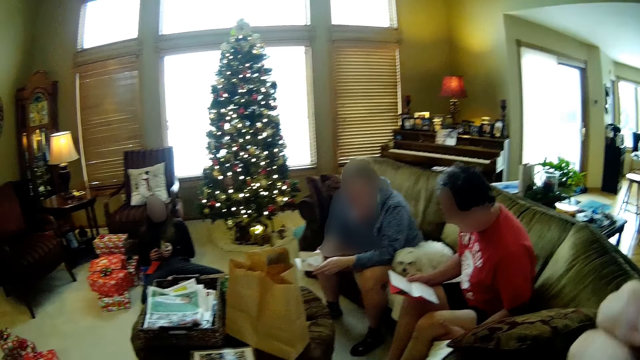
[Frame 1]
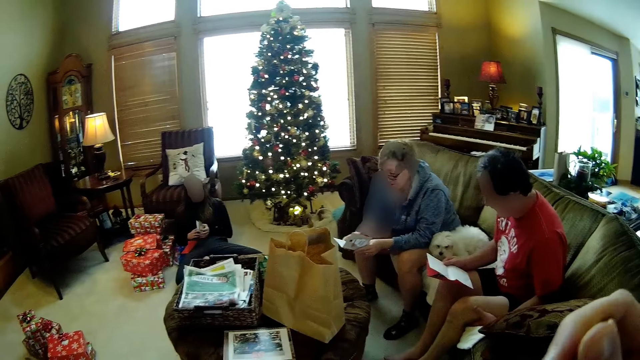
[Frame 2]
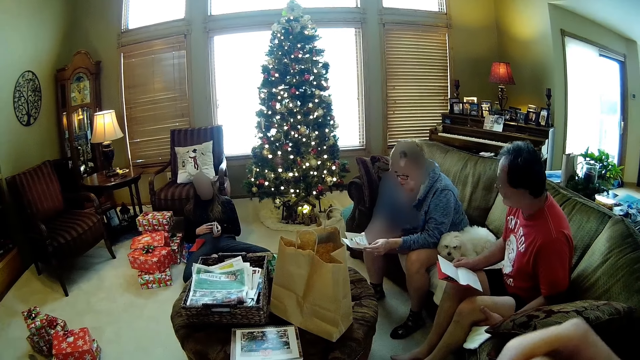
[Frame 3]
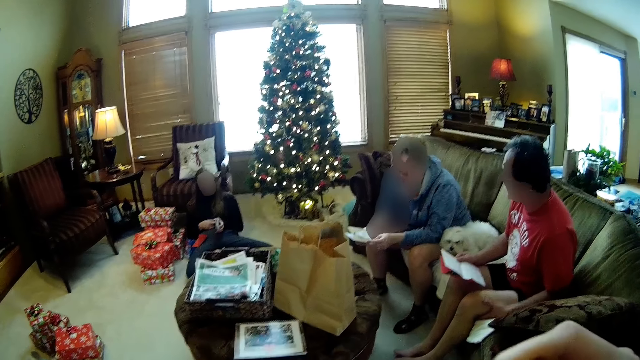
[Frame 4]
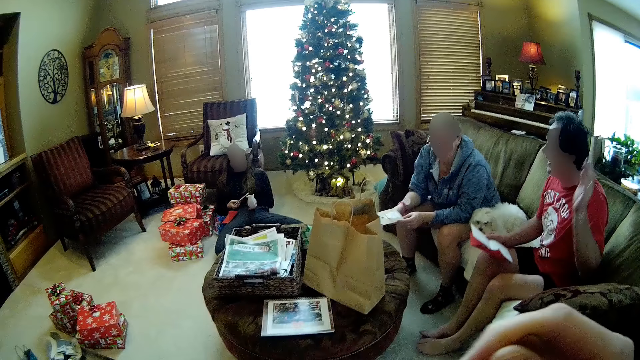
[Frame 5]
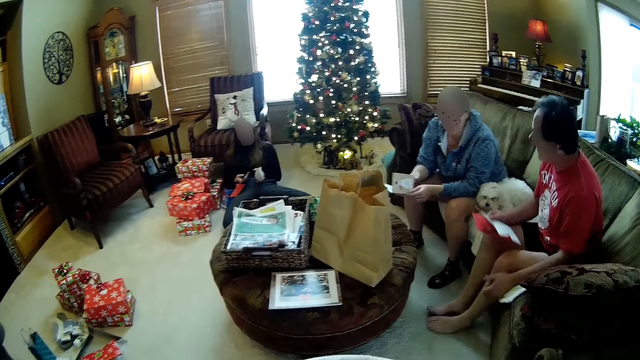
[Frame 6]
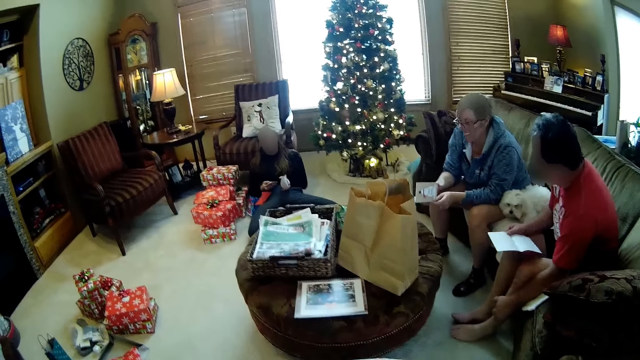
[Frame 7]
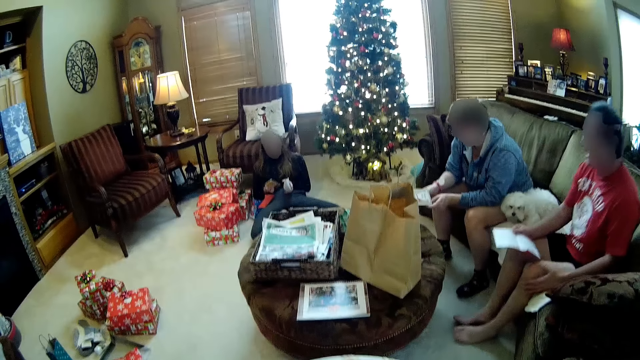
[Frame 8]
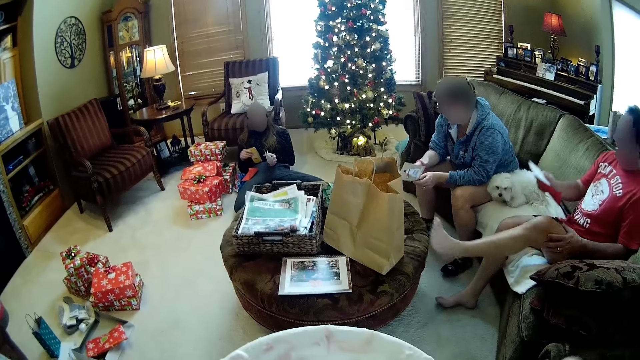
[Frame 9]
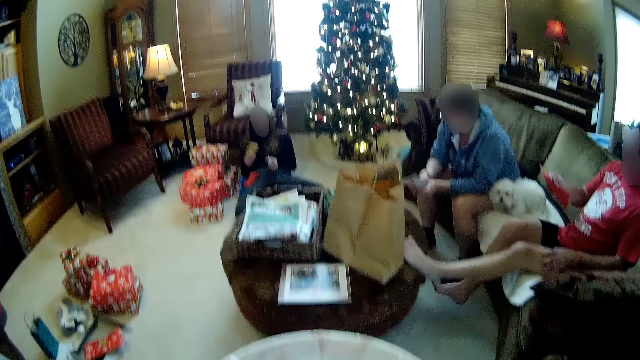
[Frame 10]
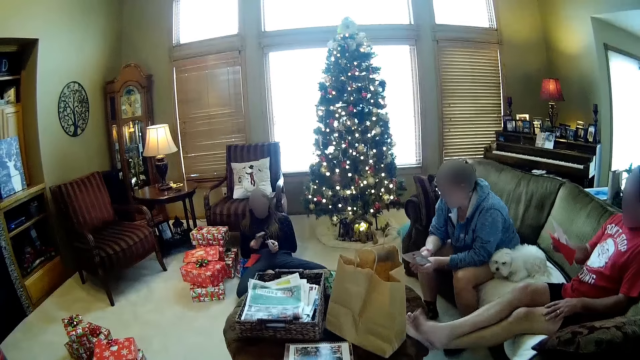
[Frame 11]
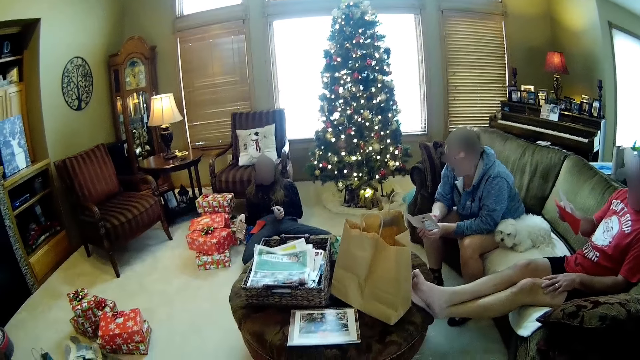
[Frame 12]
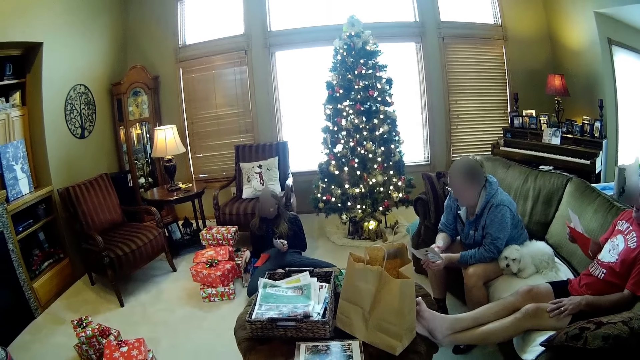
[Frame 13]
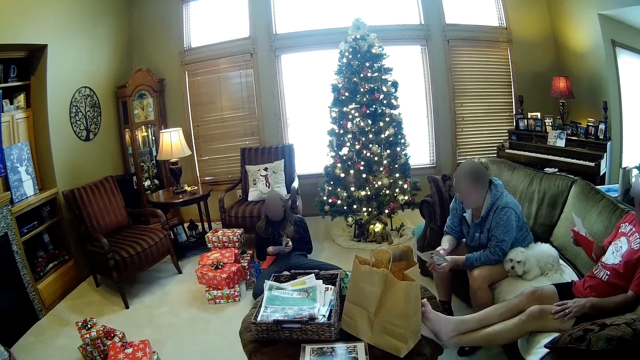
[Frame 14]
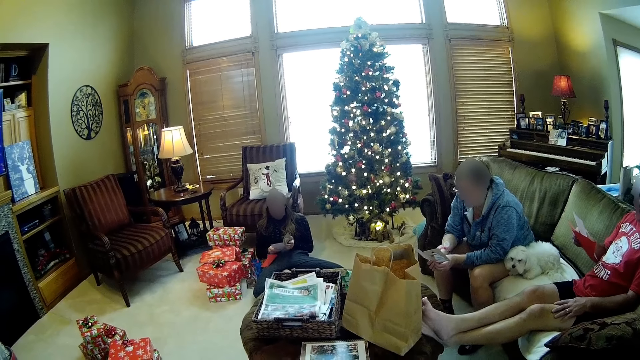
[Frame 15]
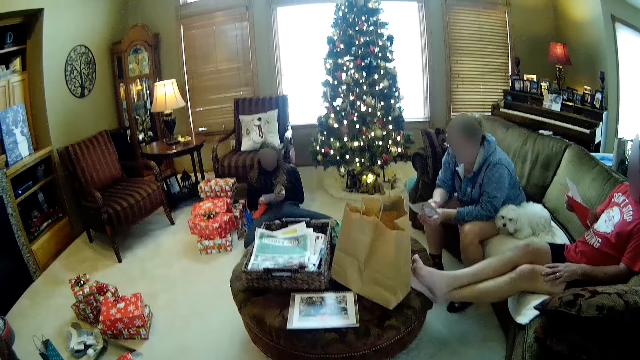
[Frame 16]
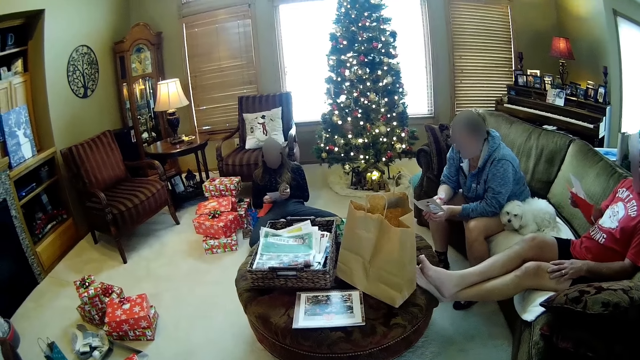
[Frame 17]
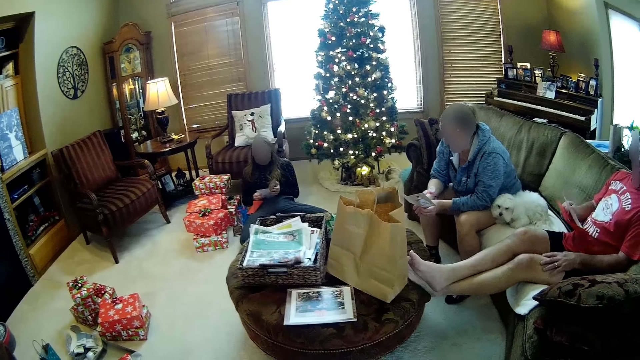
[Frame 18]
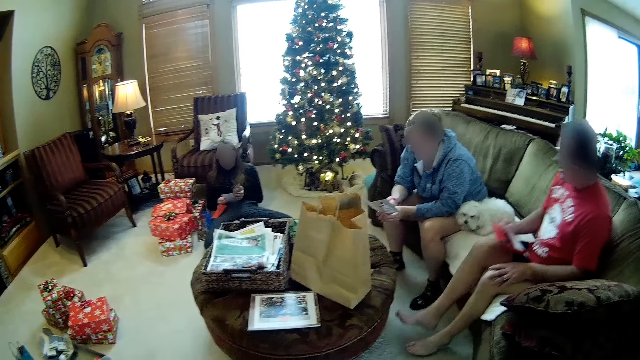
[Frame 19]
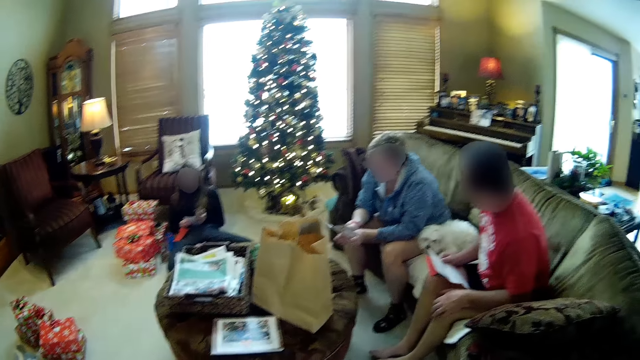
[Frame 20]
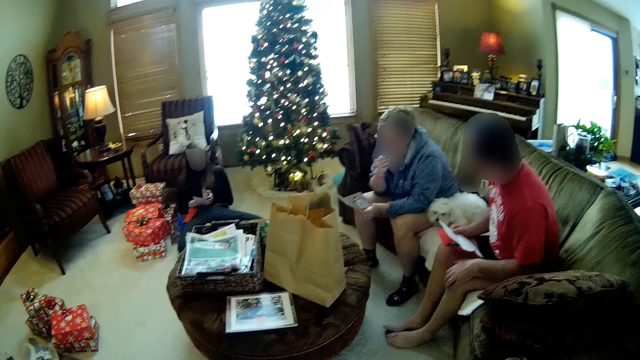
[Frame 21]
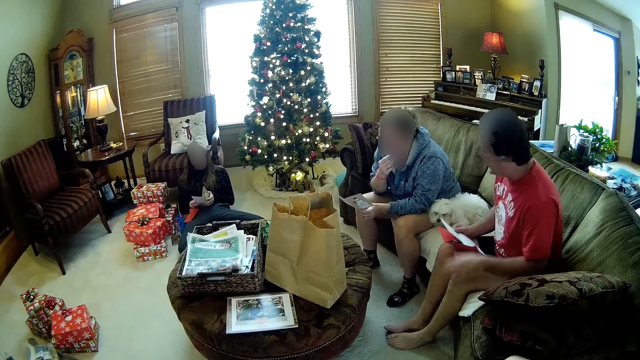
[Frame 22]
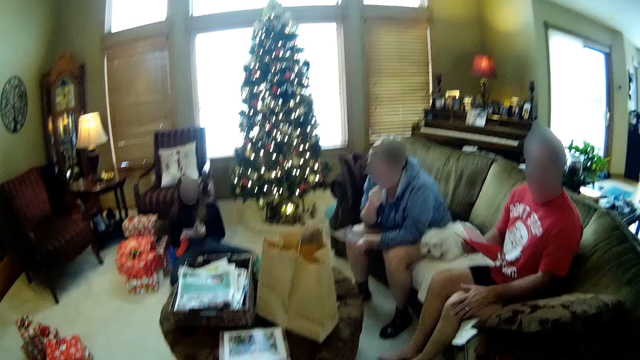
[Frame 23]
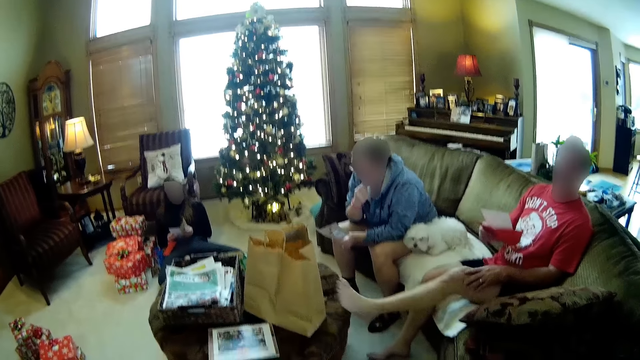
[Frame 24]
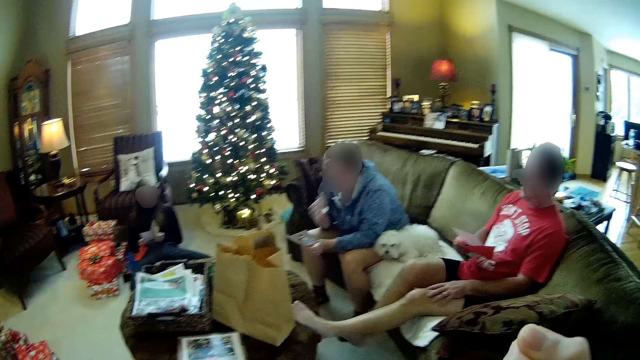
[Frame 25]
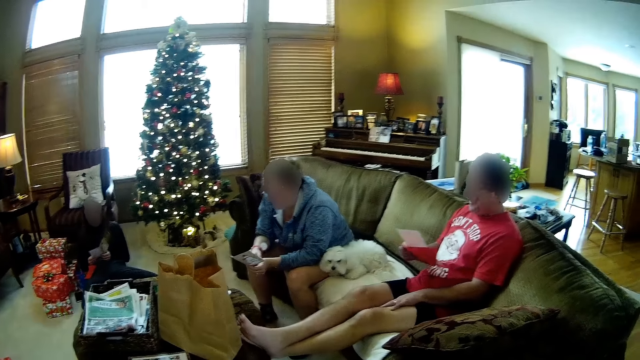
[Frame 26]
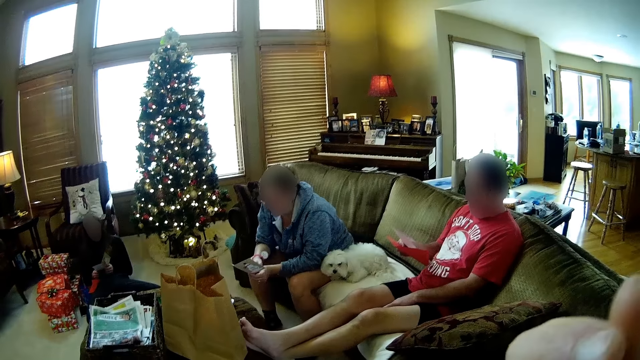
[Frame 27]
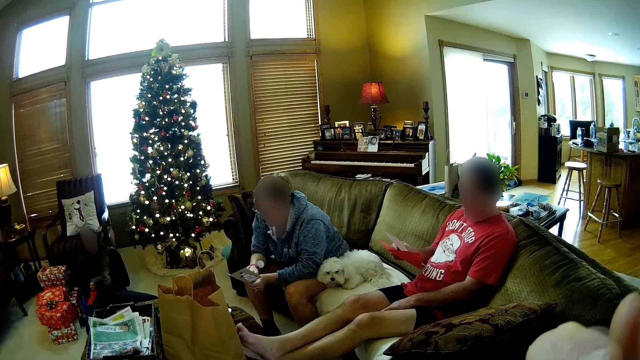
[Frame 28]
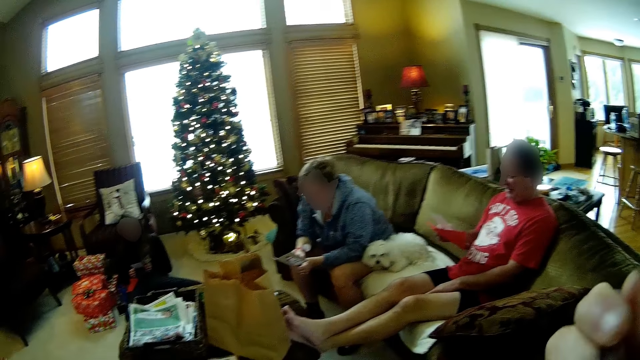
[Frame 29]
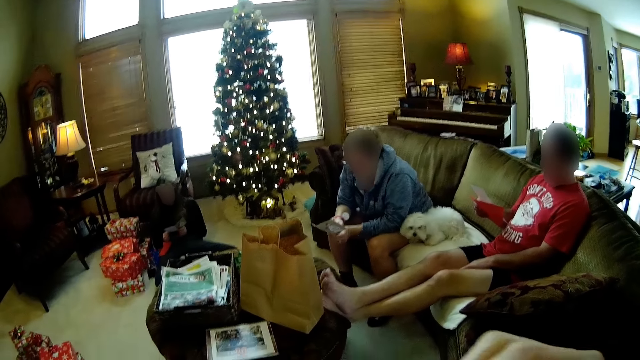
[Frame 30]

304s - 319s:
The girl holds the card in her left hand. She picks up a phone from her lap with her right hand. The camera wearer looks around the house. The man crosses his legs on the table. The camera wearer moves the plate and looks around the house. The girl drops the phone on the floor with her right hand and holds the card in her left hand with both hands. The man drops his legs from the table onto the floor. The woman holds the card with her left hand. The camera wearer moves a hand. The man hits his left thigh with his left hand and crosses his legs on the table. The woman holds the card with both hands.

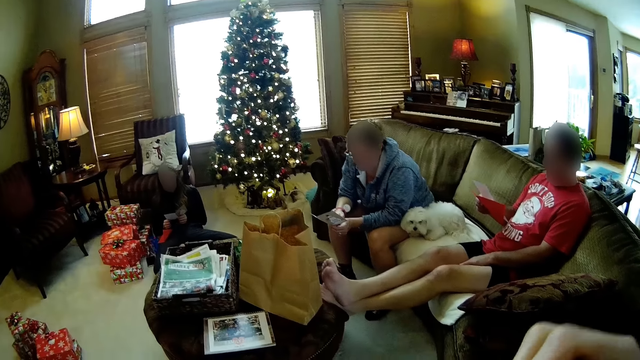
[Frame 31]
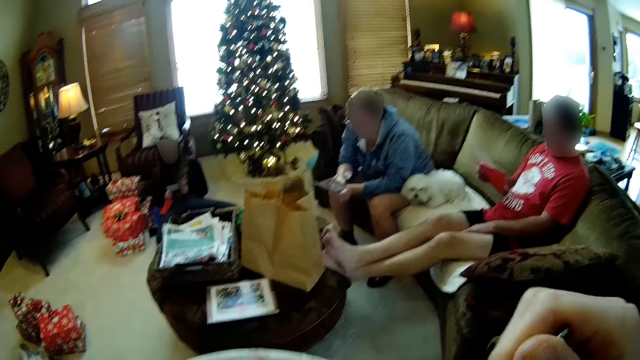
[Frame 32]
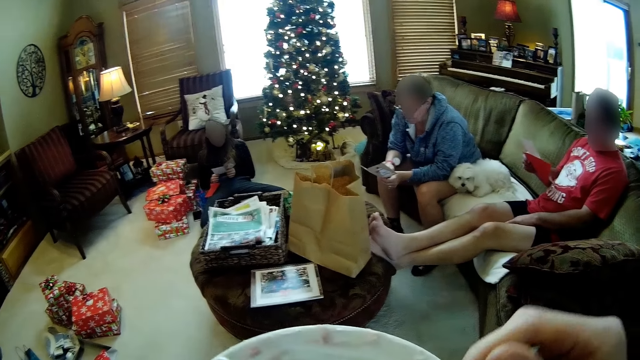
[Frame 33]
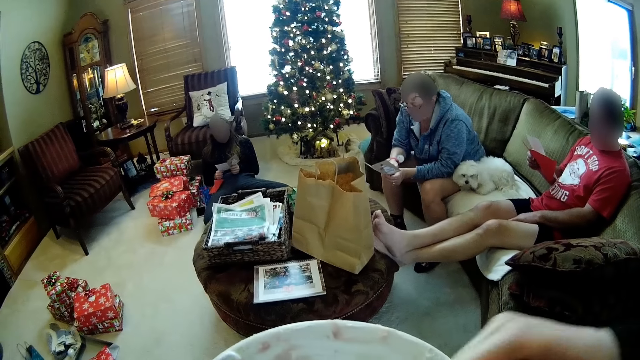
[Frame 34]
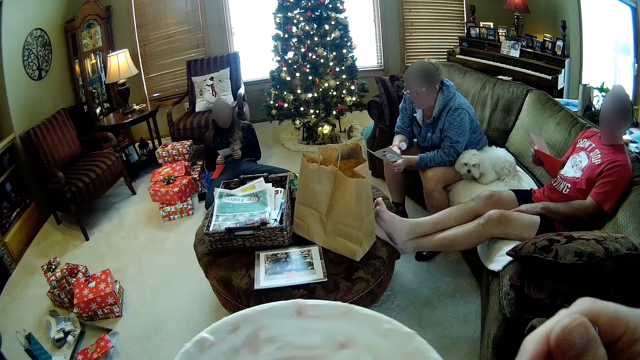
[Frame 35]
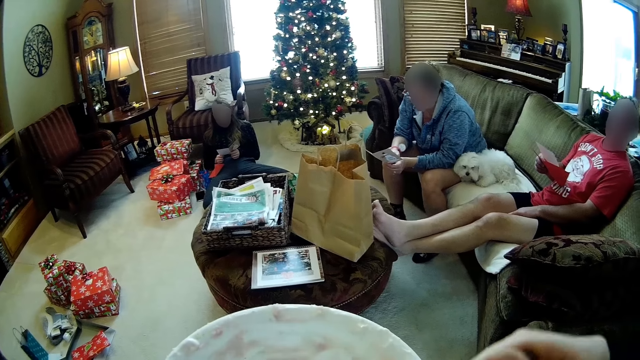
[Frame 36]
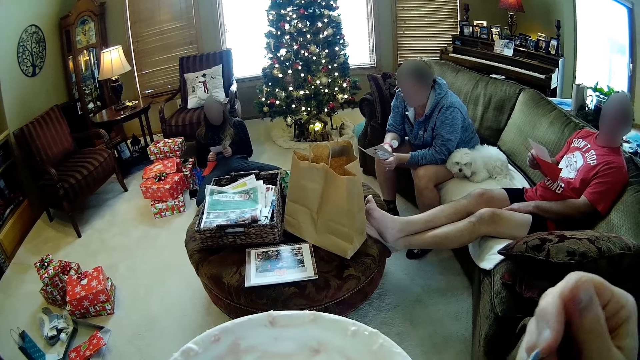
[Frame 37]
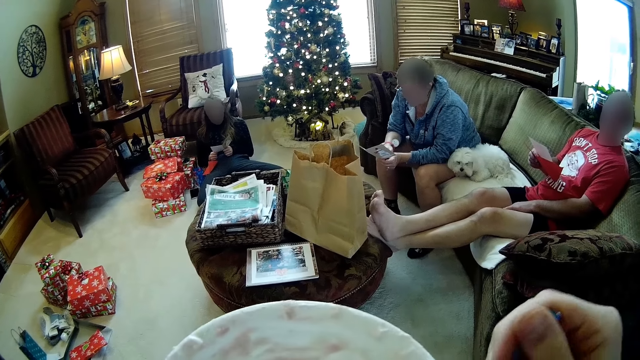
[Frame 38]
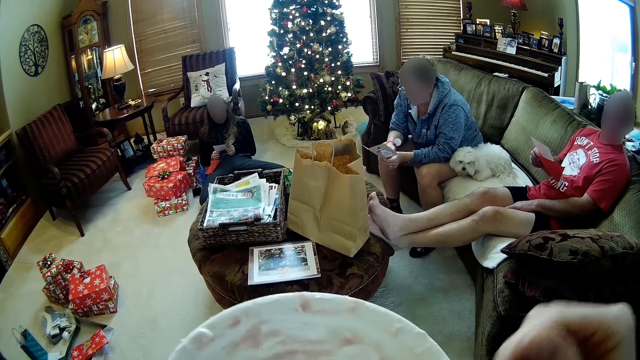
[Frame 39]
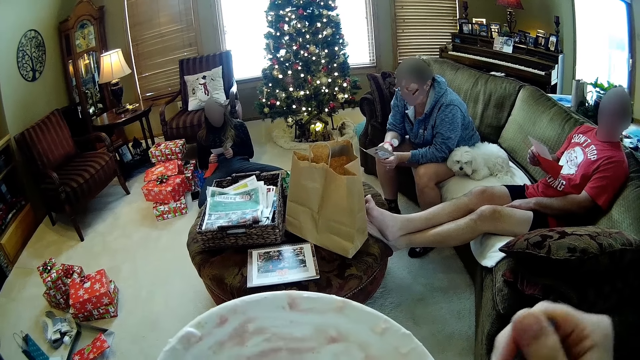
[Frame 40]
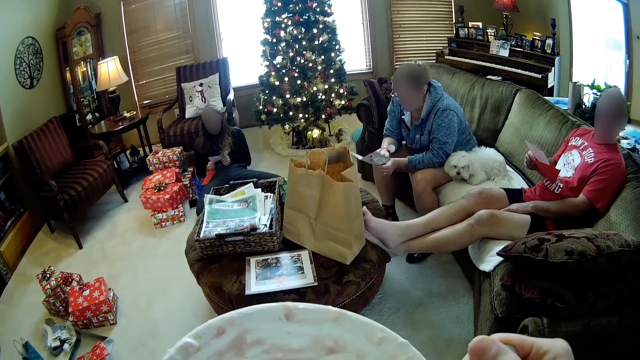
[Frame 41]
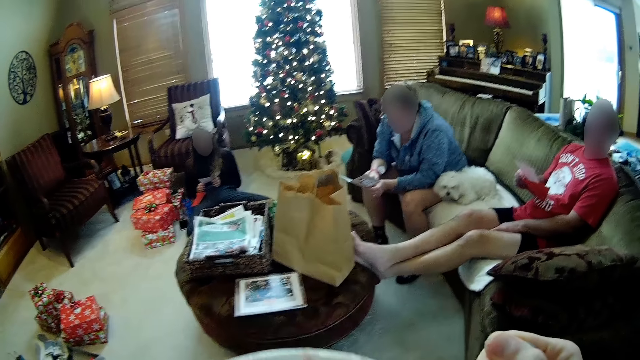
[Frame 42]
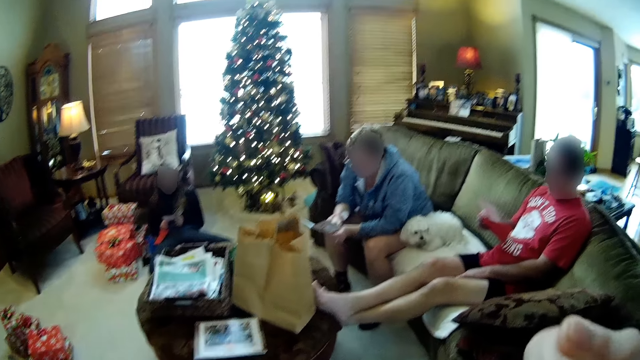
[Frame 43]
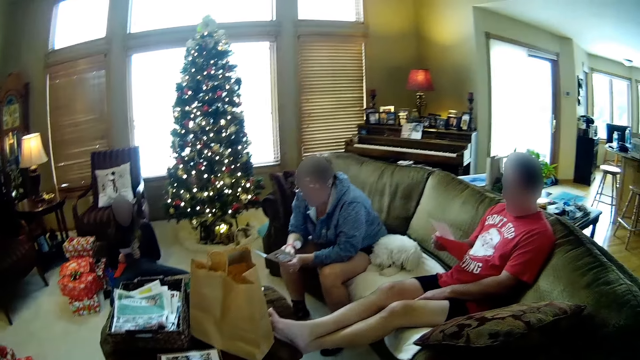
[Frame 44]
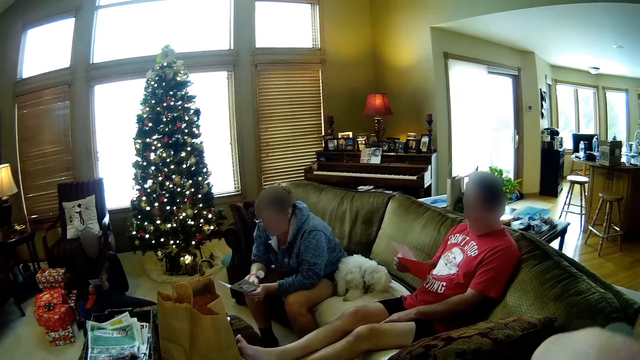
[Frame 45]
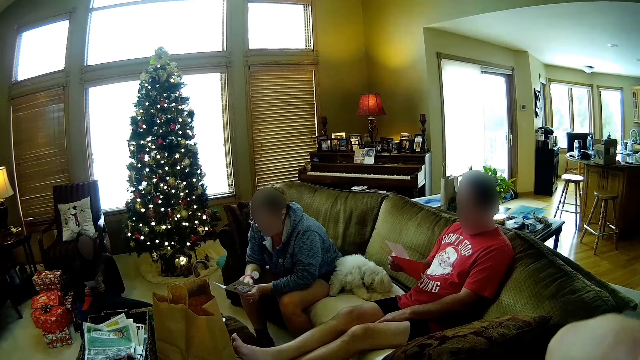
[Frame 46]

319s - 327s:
The camera wearer moves the spoon. They eat.
